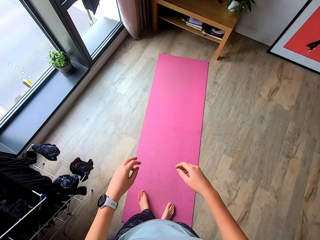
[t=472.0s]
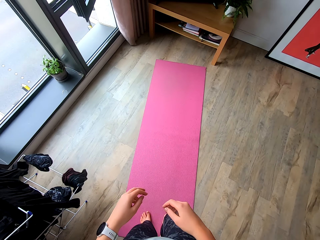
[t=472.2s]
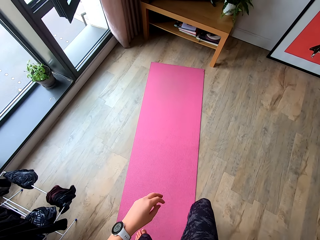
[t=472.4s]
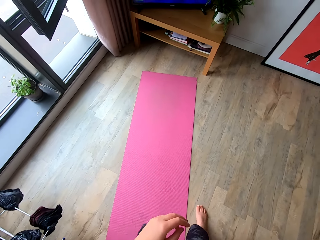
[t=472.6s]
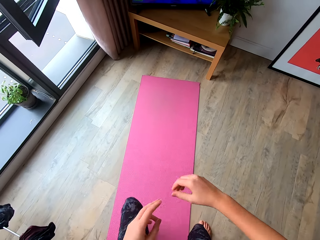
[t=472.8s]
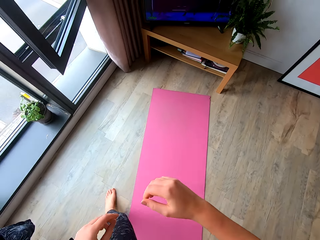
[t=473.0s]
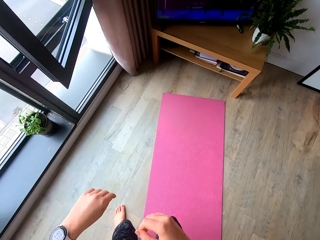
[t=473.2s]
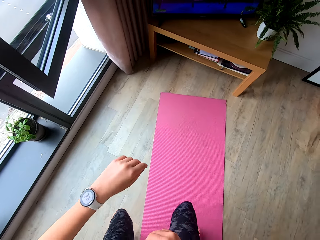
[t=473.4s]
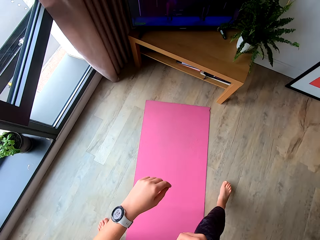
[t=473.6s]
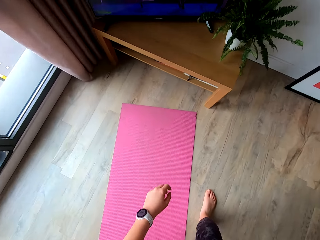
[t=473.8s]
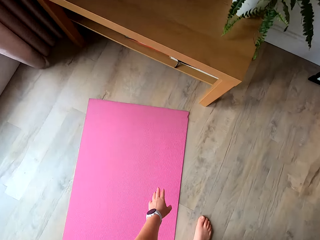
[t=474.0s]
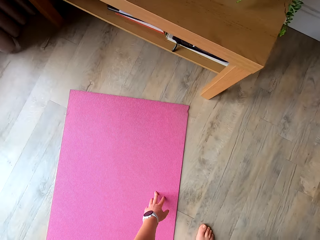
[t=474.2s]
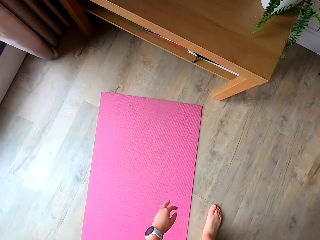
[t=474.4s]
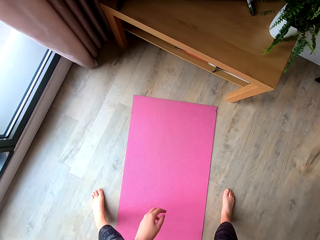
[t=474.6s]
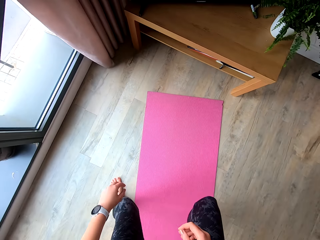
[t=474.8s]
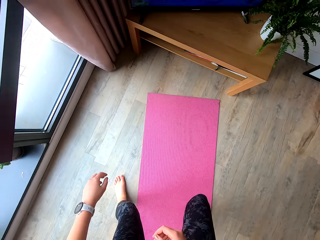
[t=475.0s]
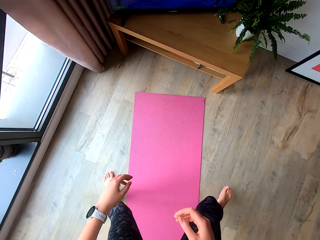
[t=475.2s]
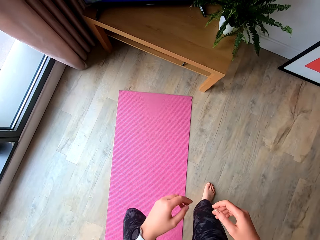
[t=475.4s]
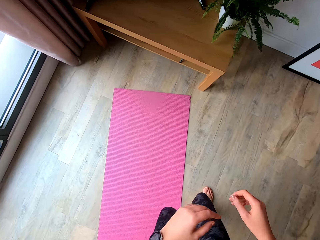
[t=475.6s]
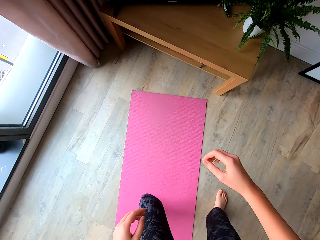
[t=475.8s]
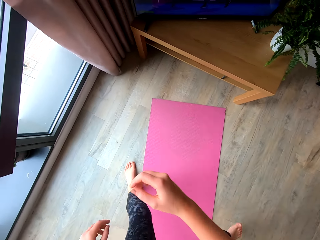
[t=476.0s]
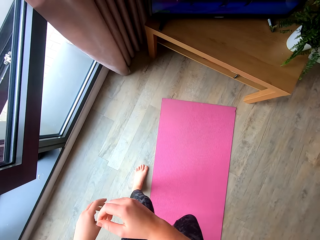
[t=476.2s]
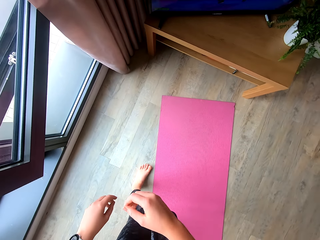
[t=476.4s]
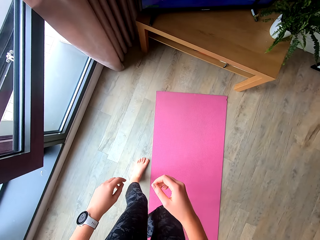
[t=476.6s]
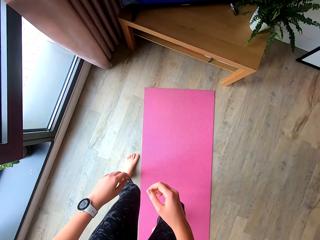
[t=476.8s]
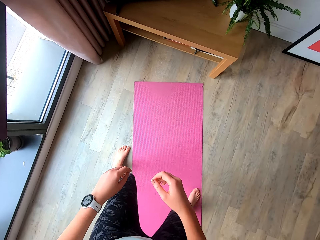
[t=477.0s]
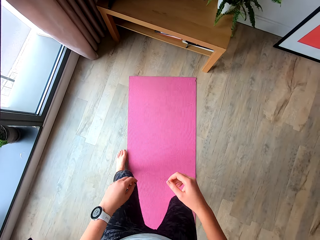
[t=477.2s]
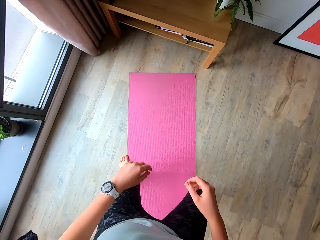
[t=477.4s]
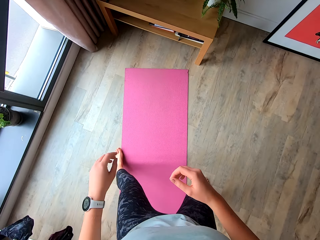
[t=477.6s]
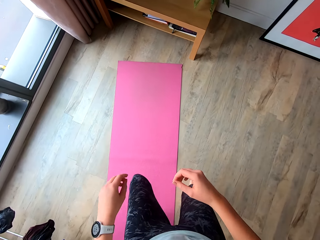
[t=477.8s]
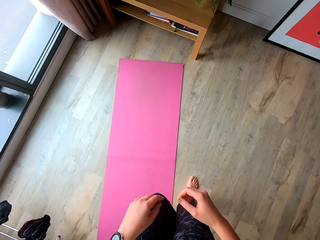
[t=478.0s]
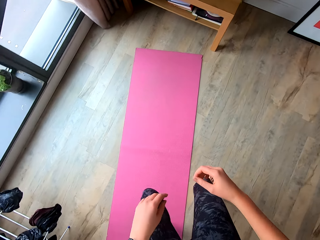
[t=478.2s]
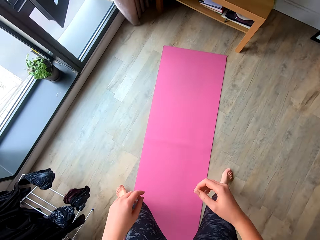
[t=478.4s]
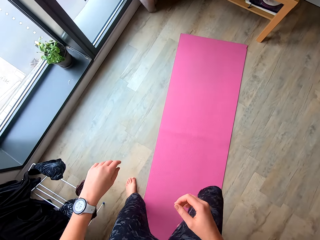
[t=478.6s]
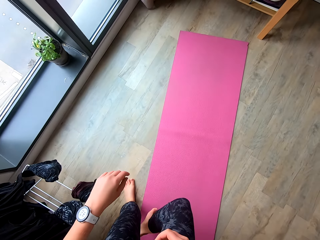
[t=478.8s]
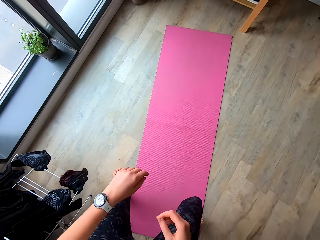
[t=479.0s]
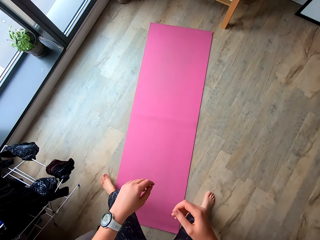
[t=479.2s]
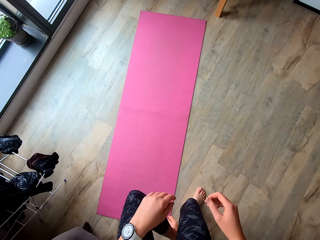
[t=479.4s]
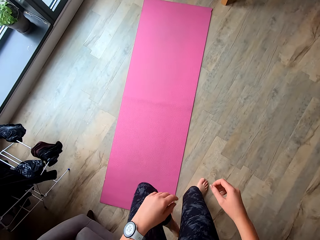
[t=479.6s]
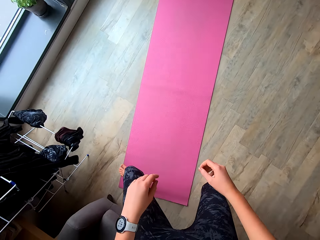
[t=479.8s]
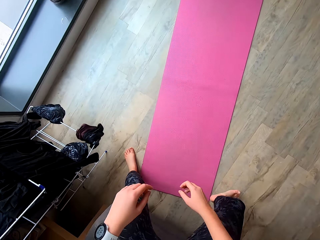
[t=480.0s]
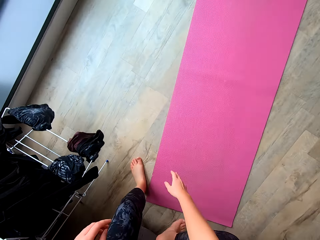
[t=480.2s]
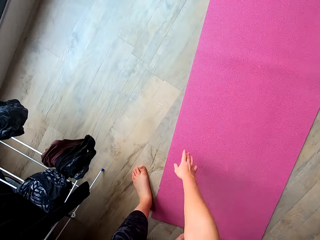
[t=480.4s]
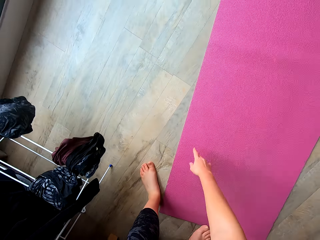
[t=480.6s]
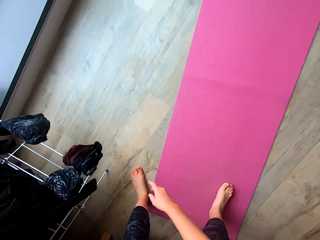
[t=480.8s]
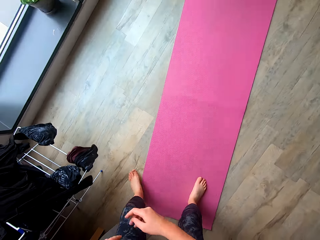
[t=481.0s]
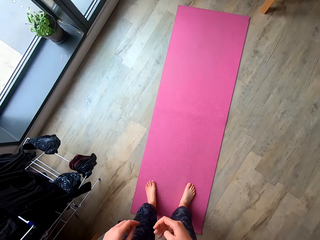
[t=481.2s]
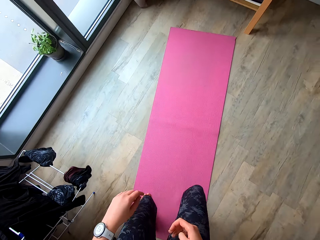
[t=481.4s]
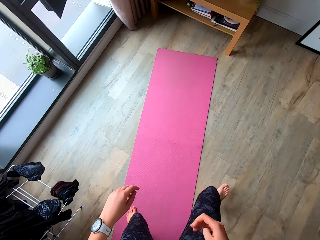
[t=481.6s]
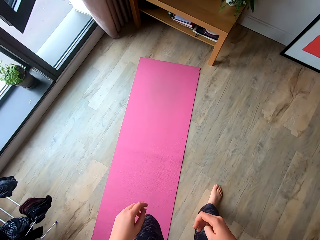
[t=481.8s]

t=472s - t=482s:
The camera wearer exercises in a room.

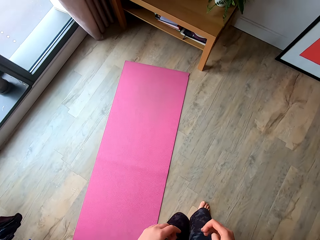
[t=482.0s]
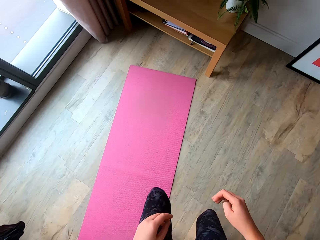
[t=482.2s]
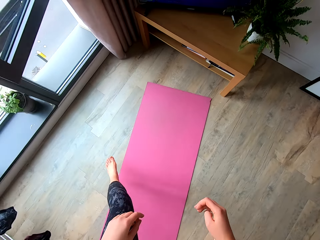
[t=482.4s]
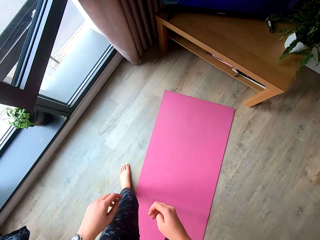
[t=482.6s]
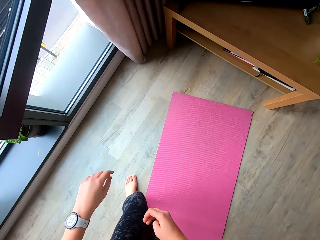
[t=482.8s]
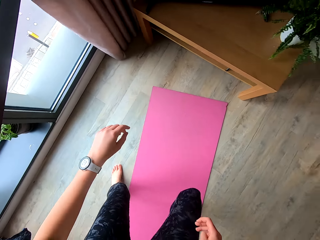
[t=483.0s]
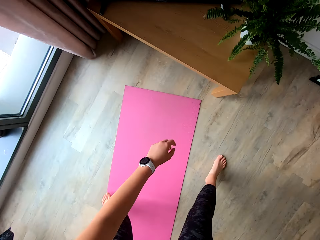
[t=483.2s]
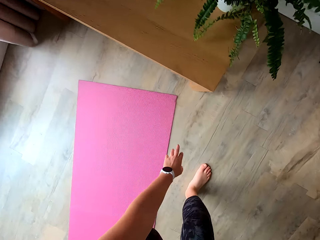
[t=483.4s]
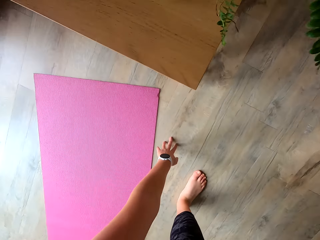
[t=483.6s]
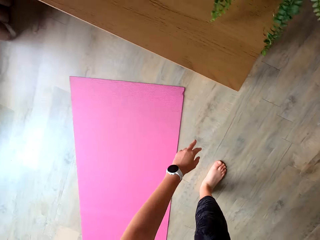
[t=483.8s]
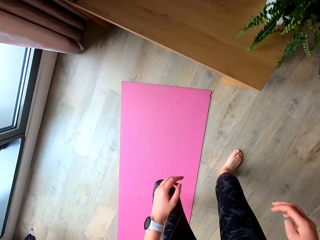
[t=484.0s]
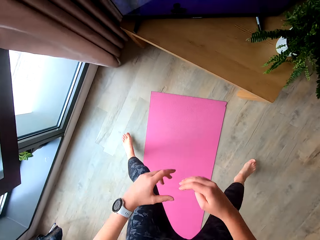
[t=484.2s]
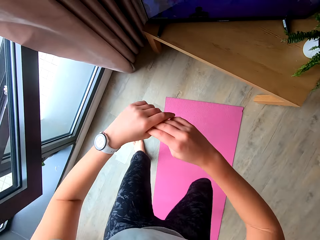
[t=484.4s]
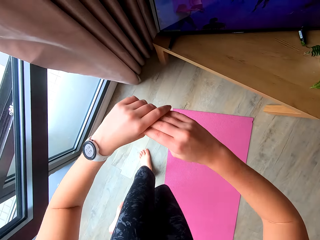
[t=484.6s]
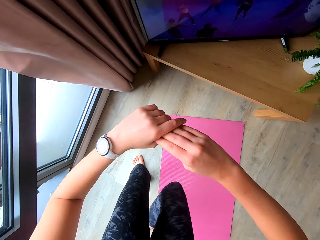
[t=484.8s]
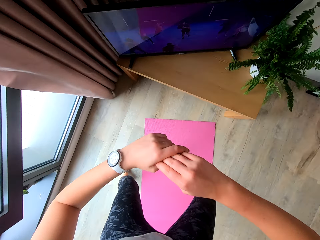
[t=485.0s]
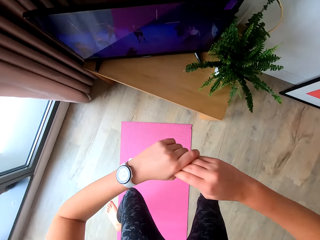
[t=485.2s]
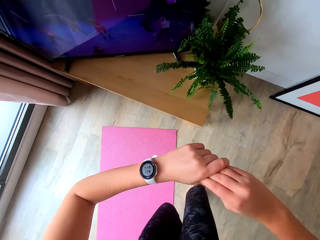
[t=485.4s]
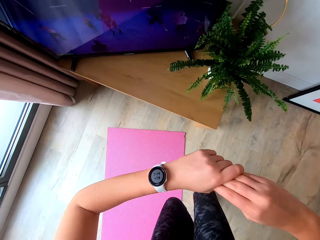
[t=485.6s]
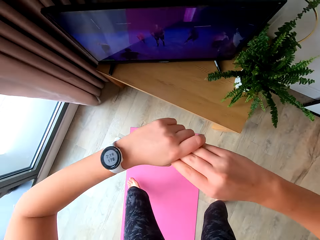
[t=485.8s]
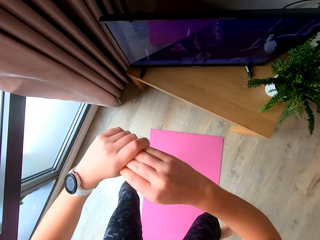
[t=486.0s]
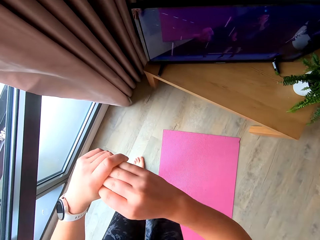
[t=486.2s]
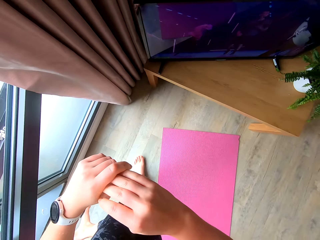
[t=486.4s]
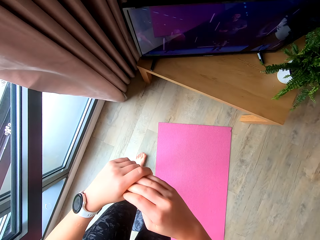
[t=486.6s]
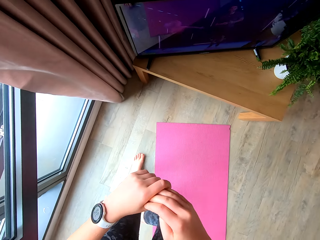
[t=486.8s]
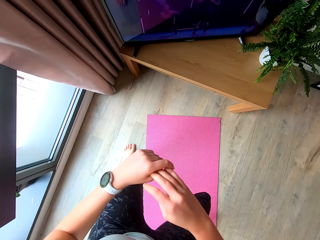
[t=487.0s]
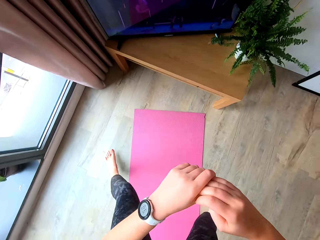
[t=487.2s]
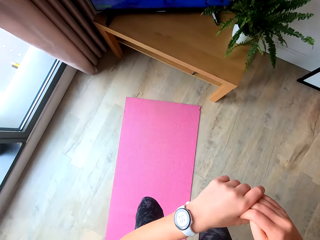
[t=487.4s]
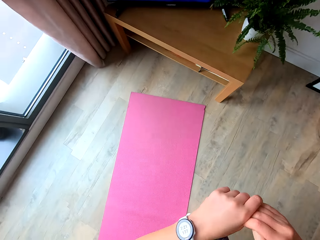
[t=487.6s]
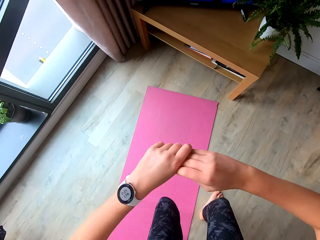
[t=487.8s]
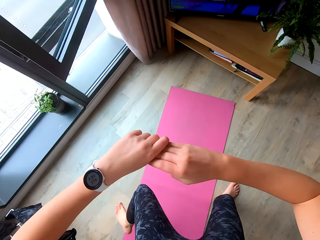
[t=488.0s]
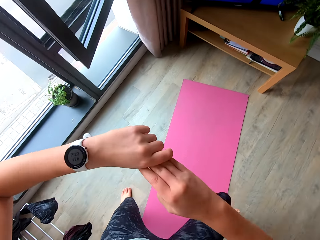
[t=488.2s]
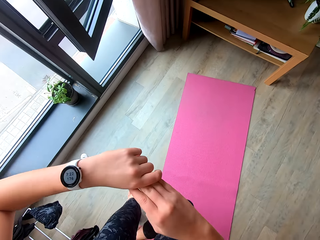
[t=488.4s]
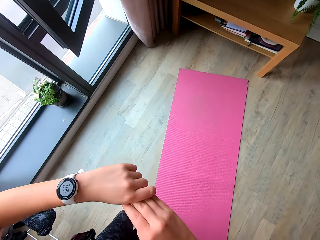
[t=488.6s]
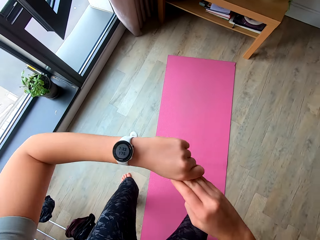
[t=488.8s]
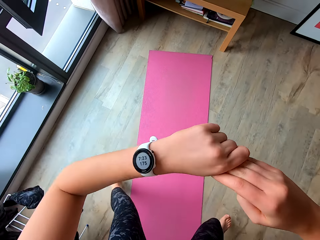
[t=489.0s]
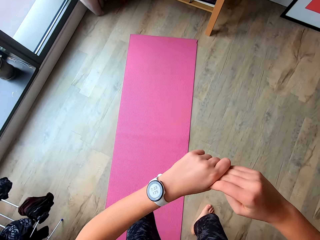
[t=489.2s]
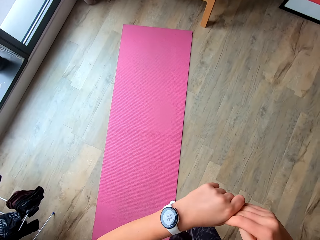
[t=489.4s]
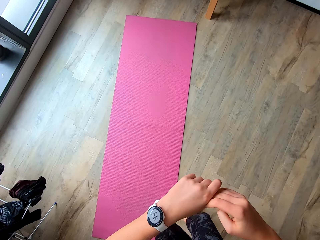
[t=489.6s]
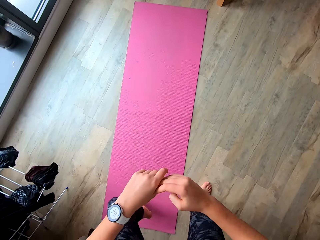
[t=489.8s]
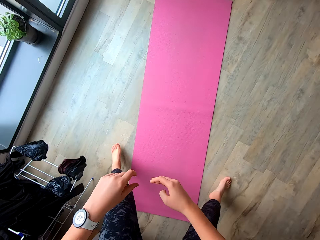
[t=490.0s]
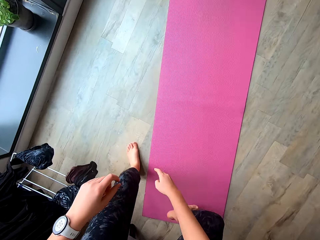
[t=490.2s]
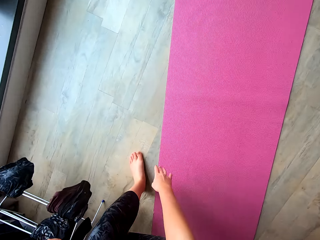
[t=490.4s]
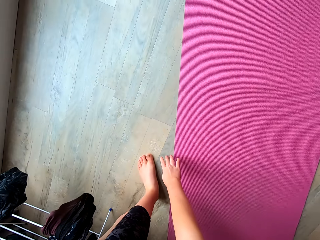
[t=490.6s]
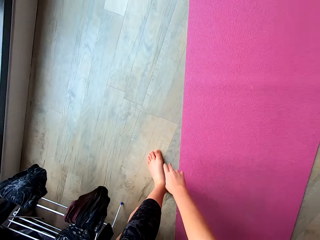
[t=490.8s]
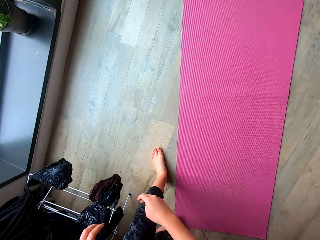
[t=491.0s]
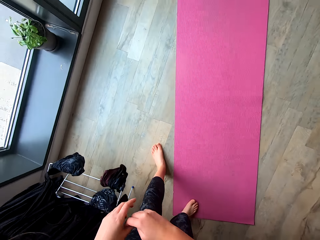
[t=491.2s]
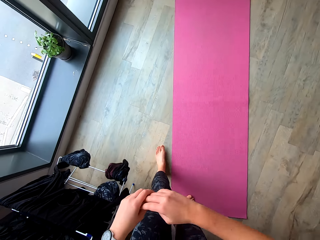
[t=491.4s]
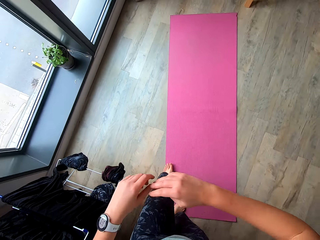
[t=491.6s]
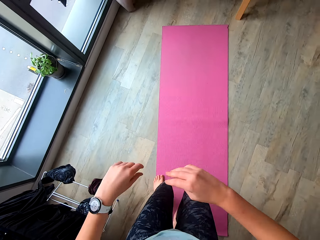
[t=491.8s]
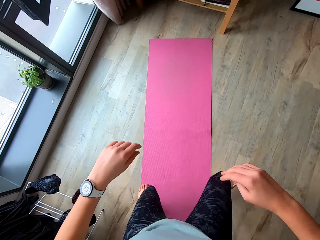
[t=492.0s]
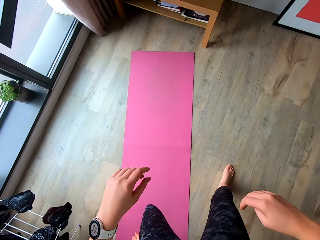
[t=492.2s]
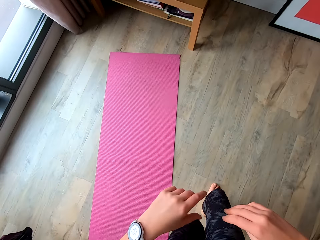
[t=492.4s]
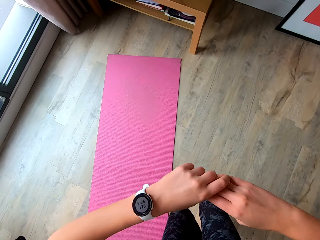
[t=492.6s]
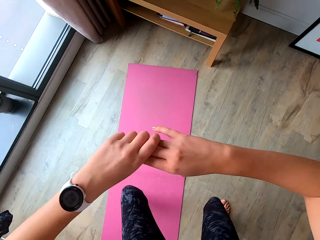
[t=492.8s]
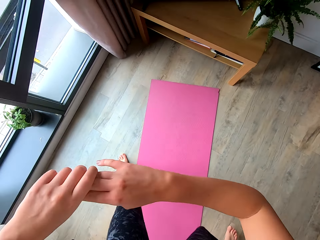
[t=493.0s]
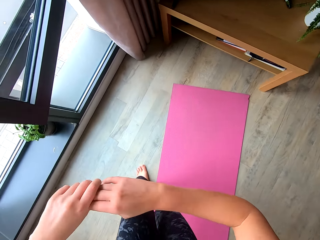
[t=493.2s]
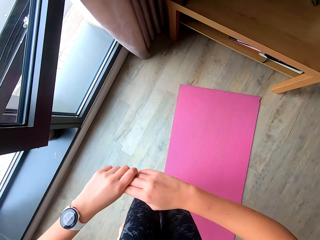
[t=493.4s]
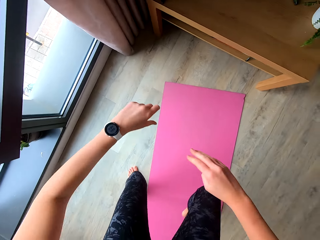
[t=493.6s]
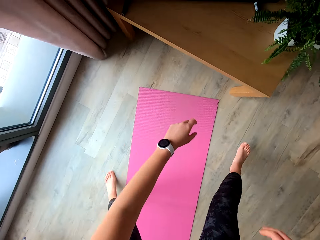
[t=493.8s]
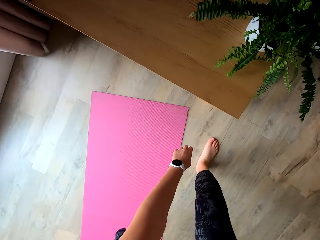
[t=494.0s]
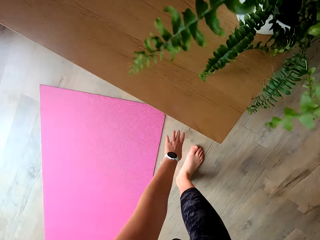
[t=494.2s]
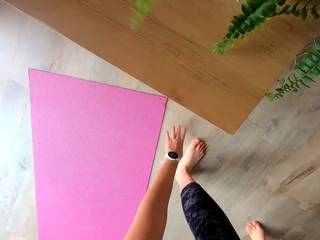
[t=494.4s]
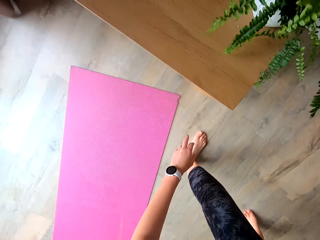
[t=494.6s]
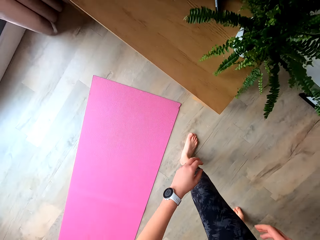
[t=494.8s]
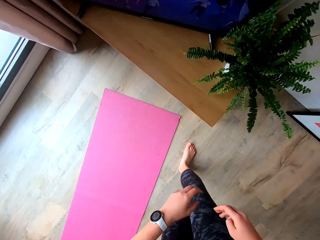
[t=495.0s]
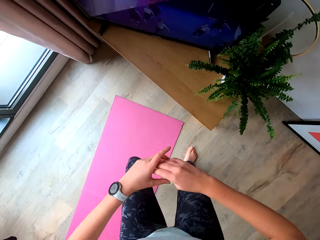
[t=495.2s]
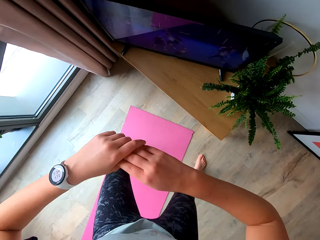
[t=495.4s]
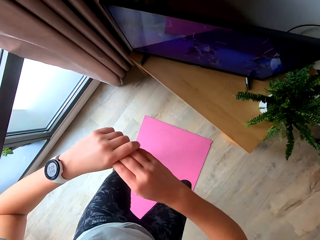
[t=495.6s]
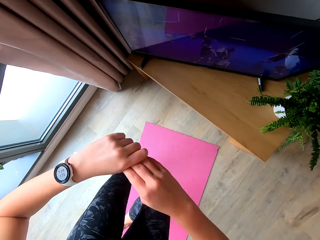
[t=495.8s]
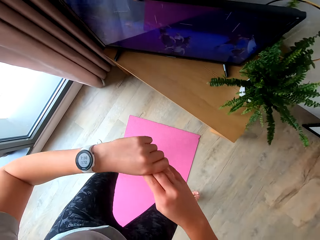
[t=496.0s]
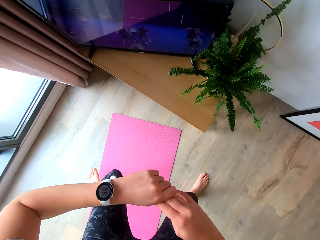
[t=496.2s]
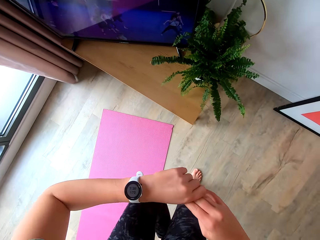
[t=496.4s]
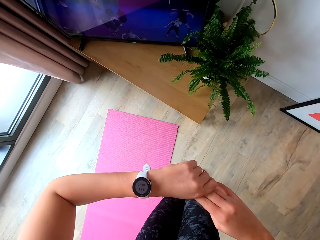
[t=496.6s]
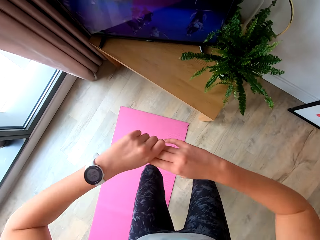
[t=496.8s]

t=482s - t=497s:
The camera wearer holds her hands together.
